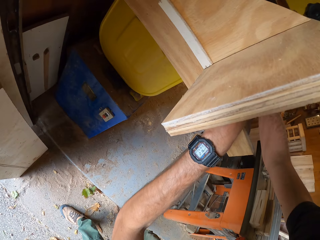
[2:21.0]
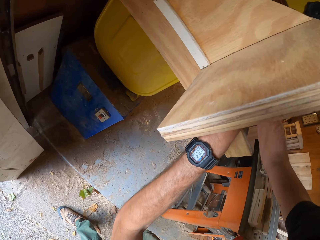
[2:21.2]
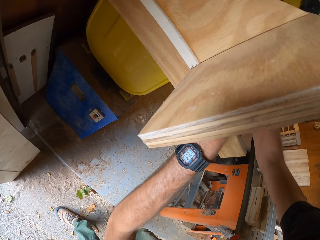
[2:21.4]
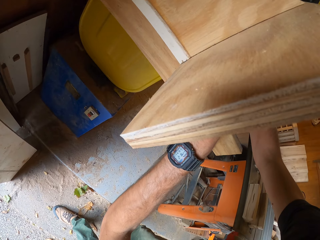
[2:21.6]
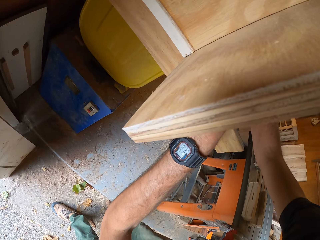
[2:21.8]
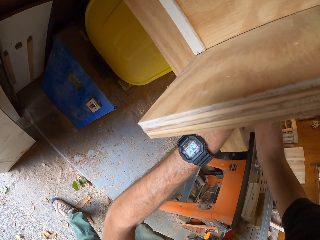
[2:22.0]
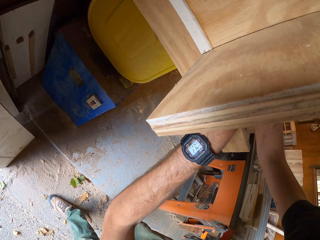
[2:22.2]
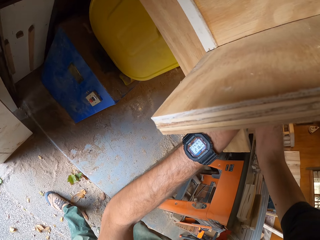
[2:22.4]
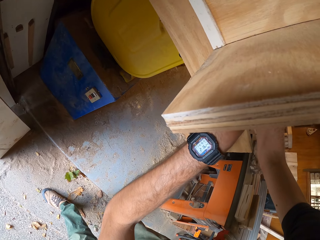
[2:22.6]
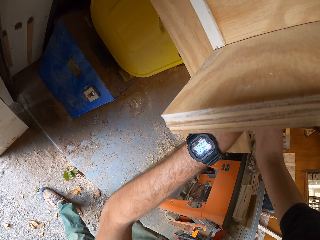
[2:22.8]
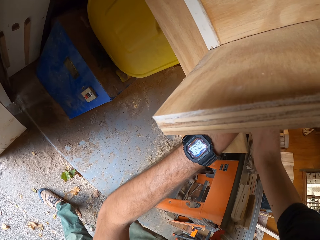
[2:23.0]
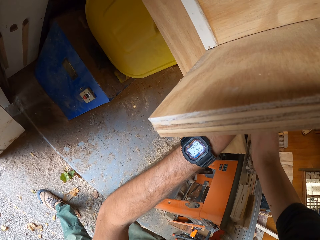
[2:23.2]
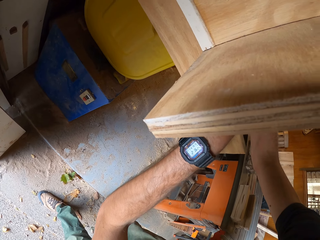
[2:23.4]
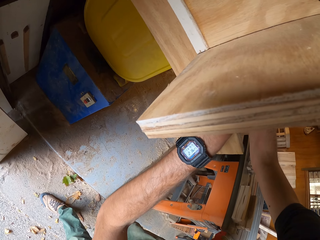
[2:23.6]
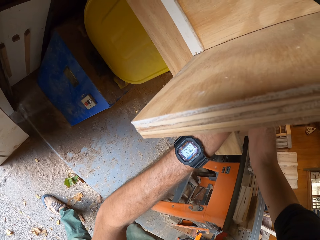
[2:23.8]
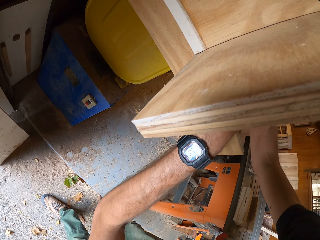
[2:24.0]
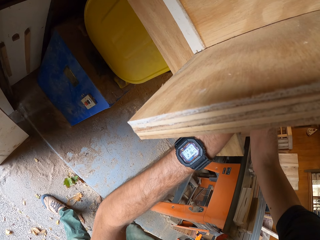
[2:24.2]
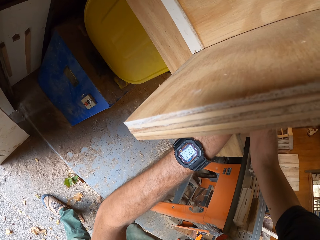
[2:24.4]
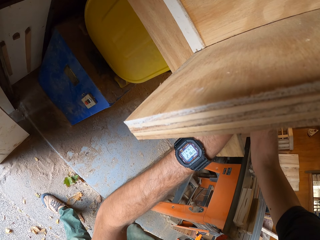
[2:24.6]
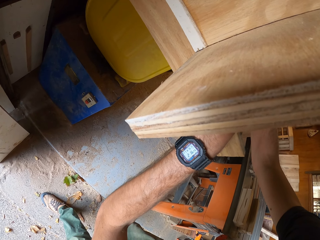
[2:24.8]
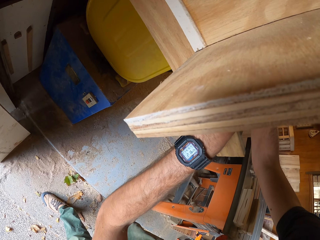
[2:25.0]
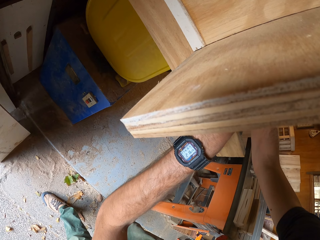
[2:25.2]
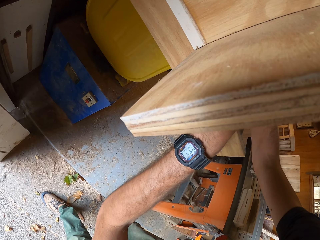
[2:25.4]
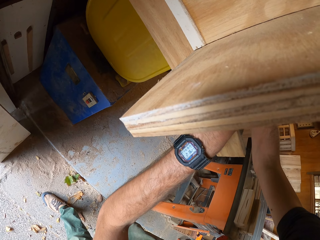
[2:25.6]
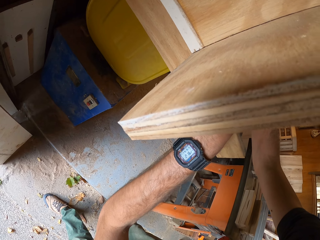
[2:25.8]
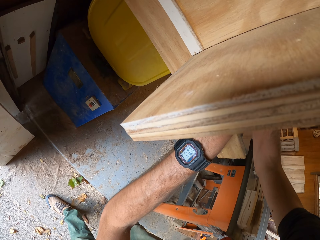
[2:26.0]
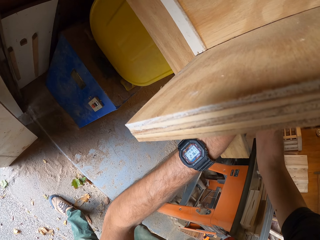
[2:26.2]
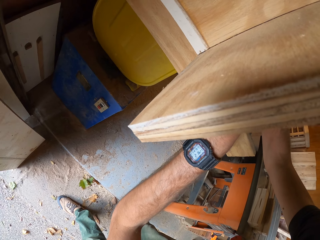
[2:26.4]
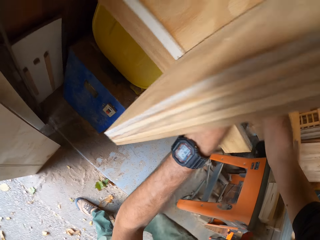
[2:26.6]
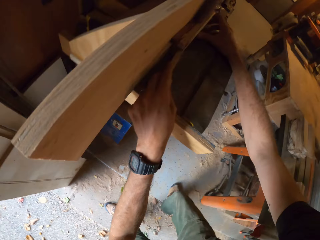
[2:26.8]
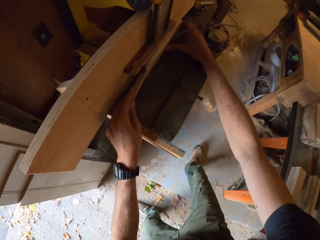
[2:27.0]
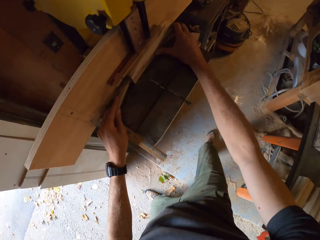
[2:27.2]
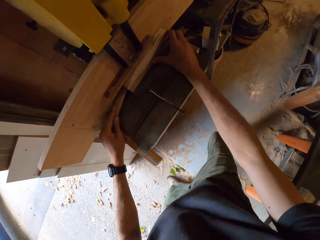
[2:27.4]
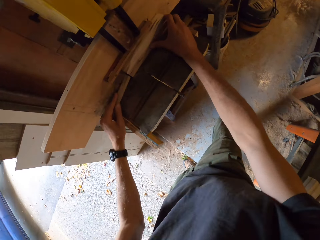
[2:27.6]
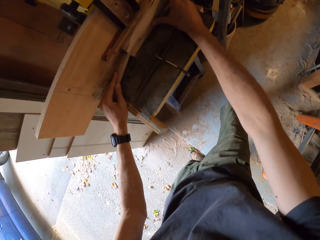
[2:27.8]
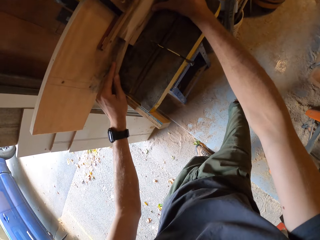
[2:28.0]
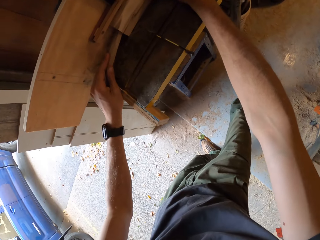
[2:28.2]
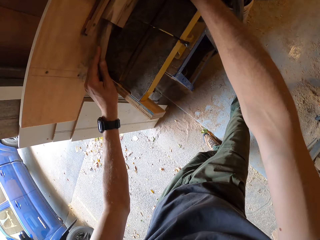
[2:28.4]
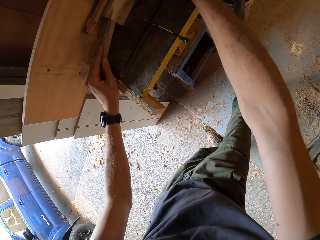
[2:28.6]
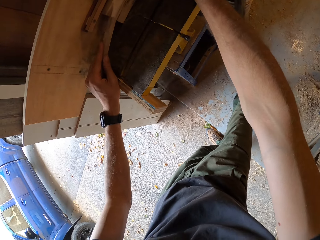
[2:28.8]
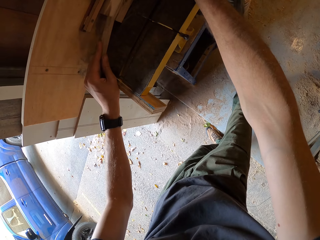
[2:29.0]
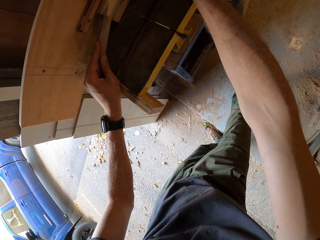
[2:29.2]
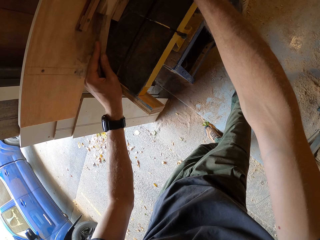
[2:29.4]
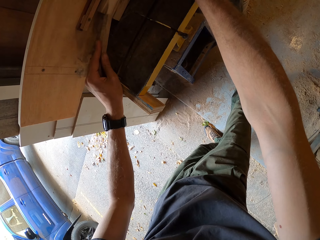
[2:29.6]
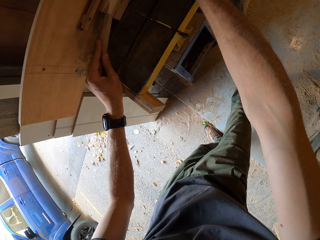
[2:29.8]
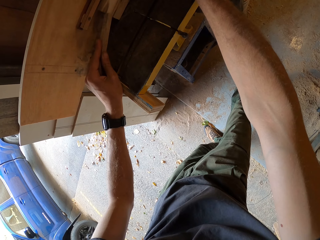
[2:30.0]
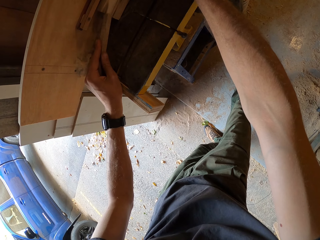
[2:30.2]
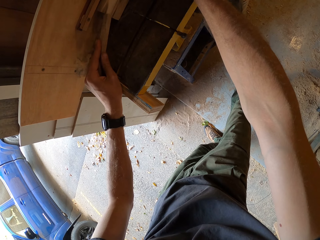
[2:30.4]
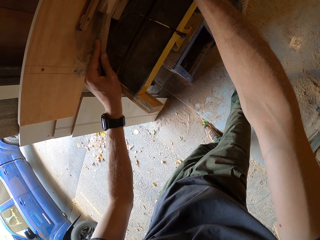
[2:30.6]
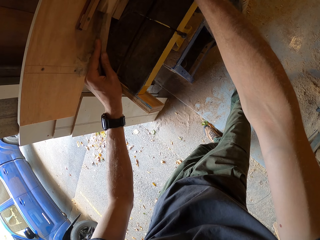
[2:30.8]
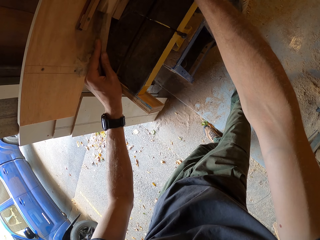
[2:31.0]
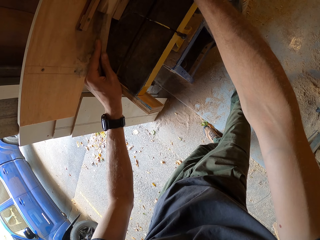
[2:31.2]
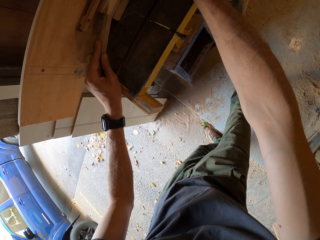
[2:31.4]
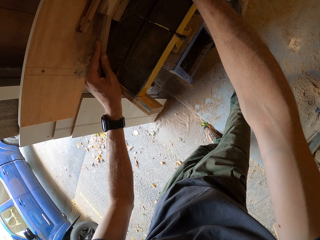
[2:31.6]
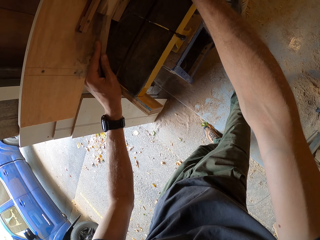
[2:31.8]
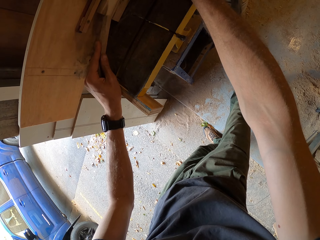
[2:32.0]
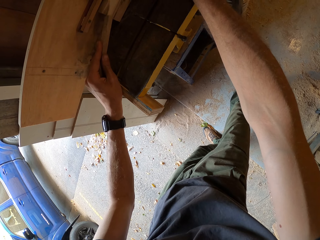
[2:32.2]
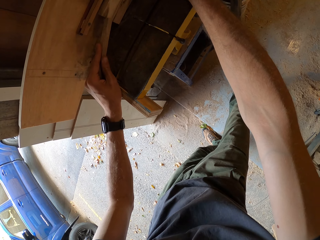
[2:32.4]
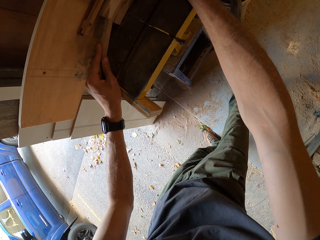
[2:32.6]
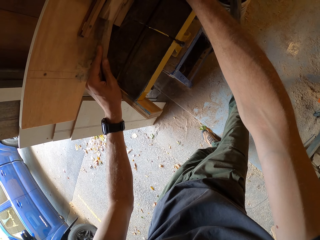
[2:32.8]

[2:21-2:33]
The camera wearer cuts the piece of wood with the cutting machine.

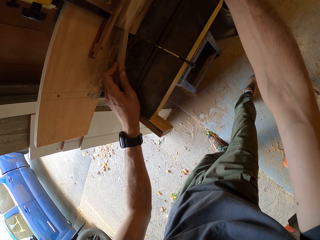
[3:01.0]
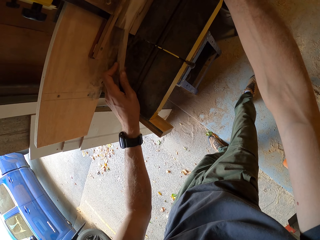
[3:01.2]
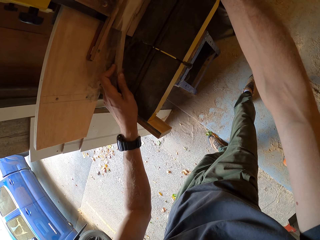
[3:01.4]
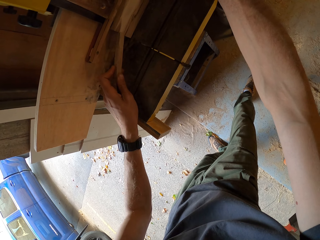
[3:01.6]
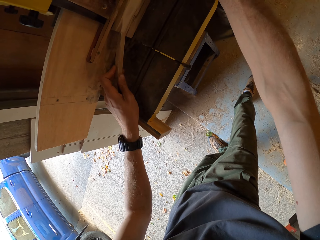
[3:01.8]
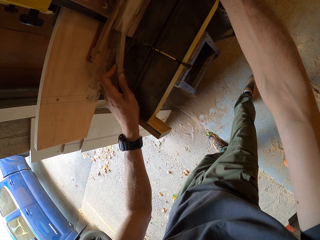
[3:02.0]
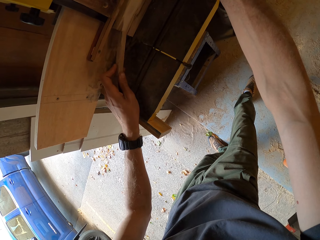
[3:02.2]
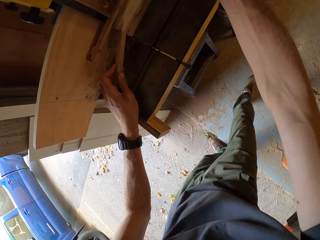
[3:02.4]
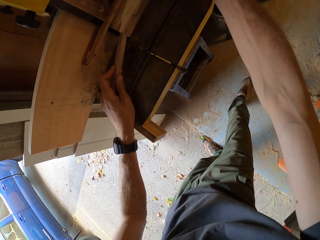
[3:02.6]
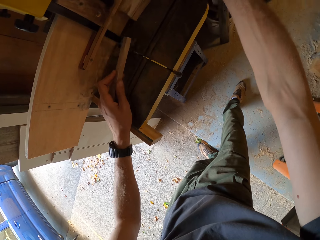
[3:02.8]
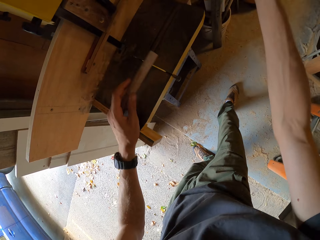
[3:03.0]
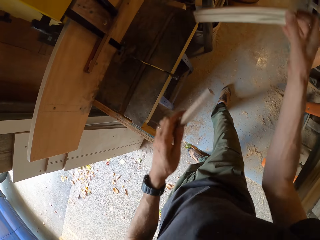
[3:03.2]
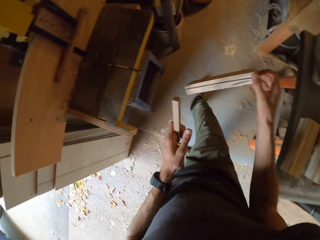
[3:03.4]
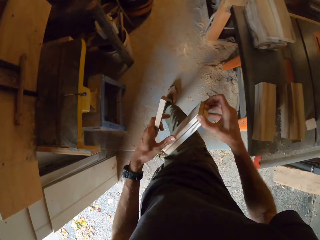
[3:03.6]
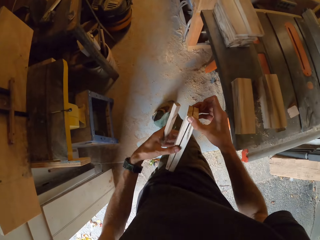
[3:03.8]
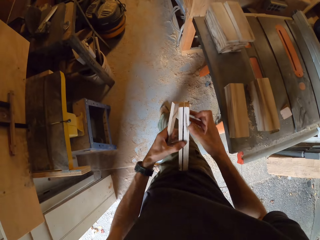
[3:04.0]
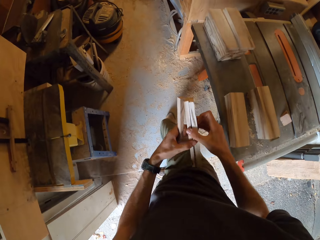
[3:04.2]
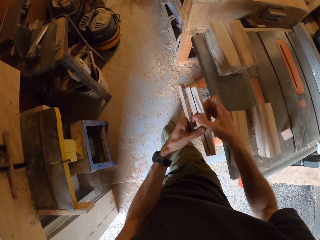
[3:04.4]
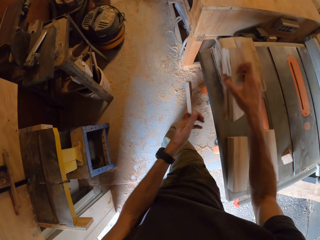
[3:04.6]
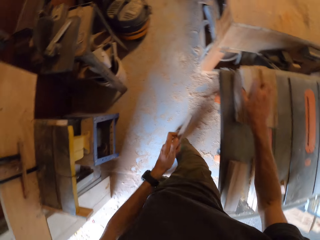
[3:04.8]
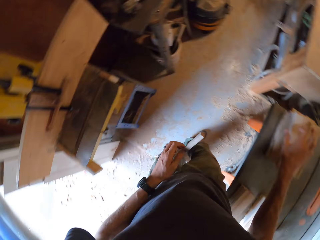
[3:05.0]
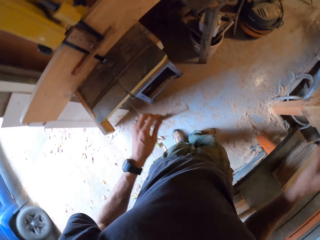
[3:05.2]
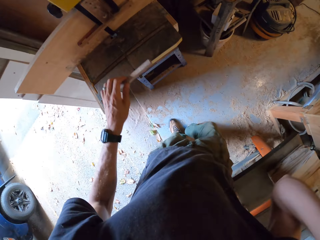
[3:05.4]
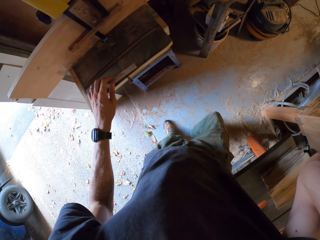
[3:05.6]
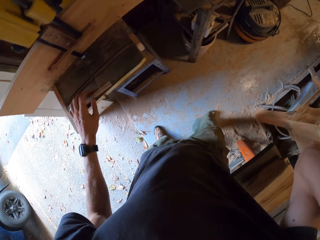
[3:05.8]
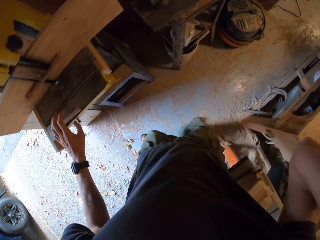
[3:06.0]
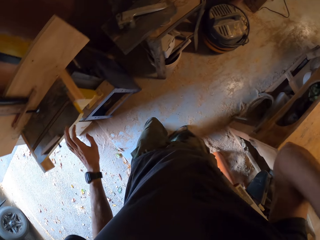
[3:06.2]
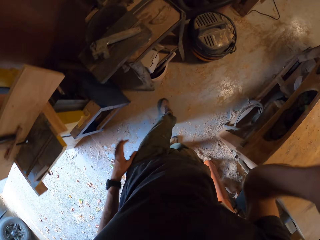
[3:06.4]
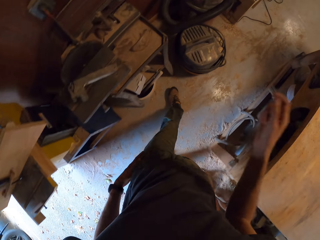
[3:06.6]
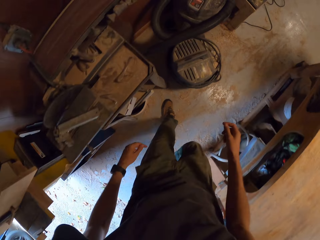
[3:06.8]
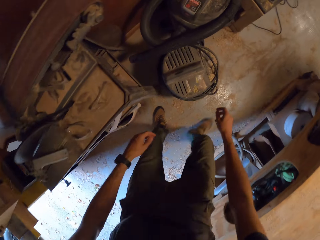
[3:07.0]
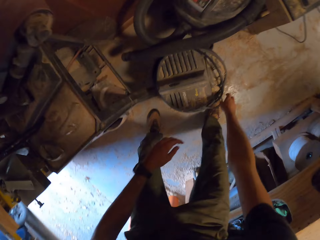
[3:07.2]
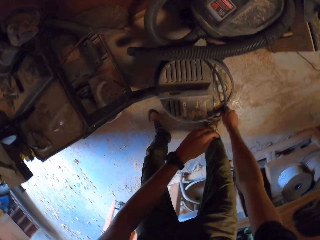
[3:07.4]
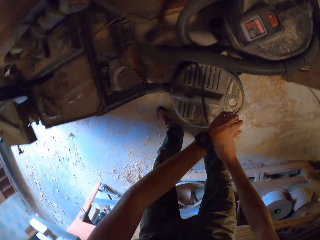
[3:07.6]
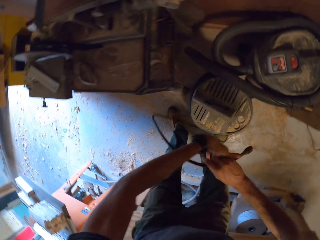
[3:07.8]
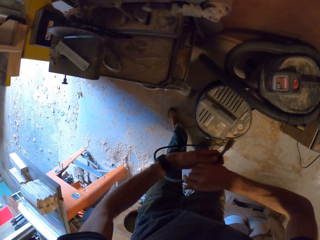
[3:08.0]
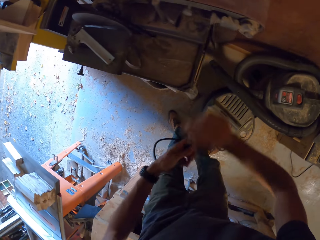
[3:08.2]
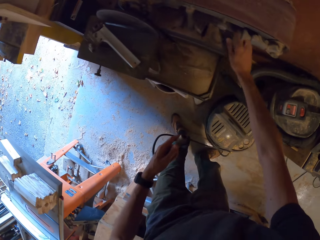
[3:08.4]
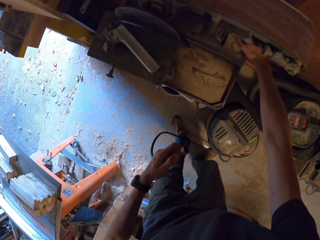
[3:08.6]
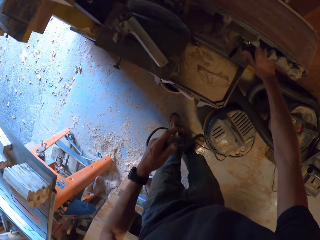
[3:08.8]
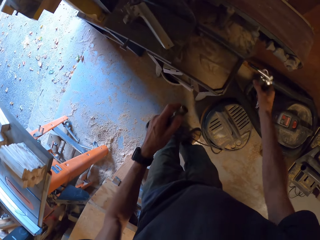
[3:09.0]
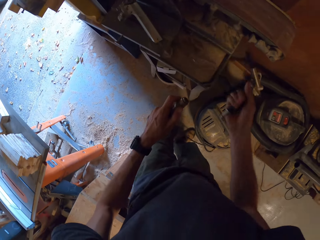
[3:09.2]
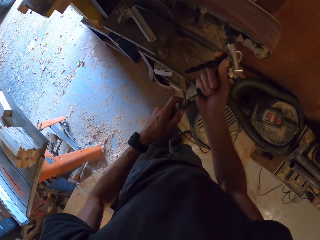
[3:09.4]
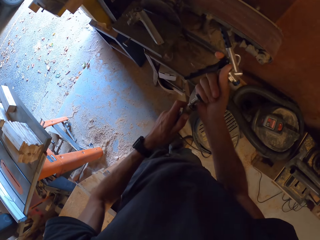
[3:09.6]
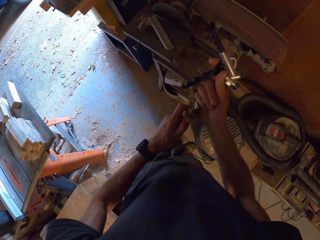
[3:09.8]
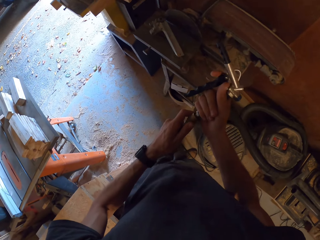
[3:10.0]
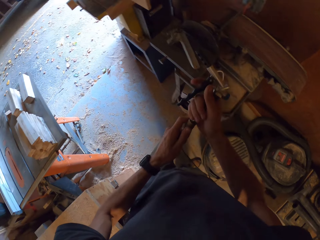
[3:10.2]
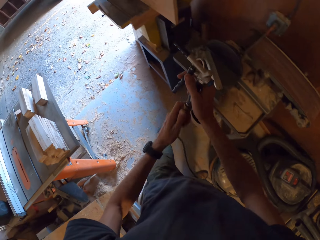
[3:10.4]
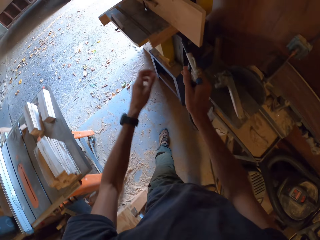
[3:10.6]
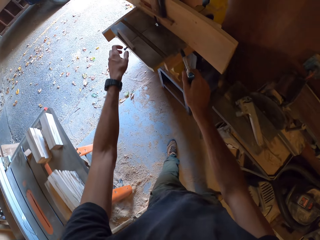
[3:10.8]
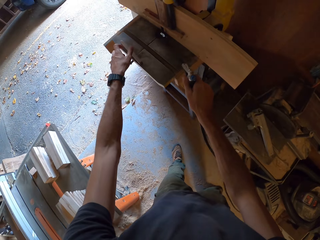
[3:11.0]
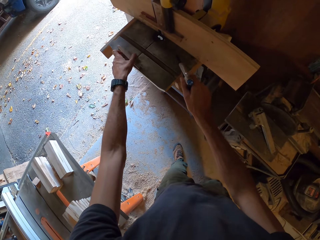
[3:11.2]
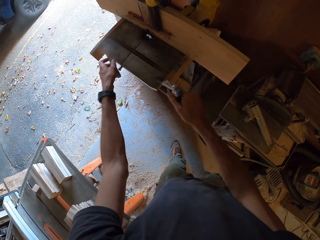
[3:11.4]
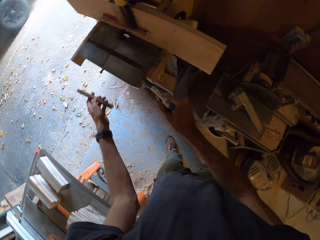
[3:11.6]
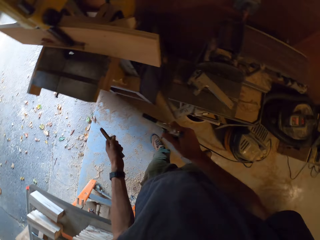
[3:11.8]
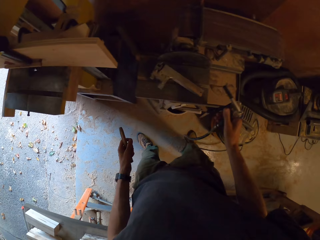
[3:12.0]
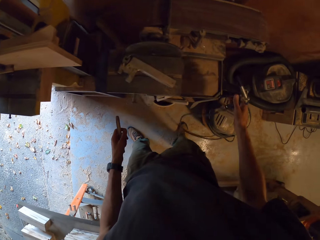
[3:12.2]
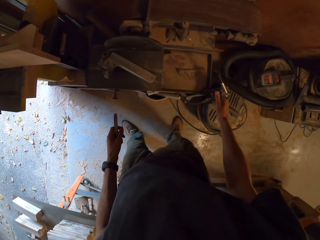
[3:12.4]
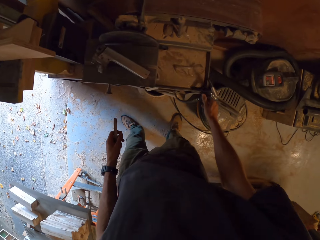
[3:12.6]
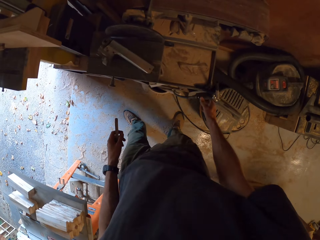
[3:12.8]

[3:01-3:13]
The camera wearer takes the woods off the desk with his right hand. He holds a piece of wood. He places the woods on a stack of woods on the table. He touches his face with his right hand. He drops the wooden rod in his left hand on the cutting machine desk. He picks up a hose of an air compressor machine on the floor in the workshop. He picks up a nozzle from a desk in the workshop. He fits the nozzle to the tip of the hose of the air compressor. He cleans the cutting machine desk with the air compressor. He picks up the wooden rod from the cutting machine desk with his left hand.
